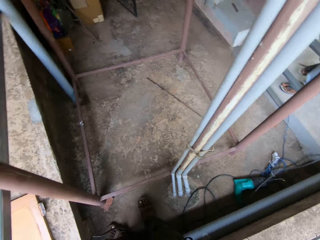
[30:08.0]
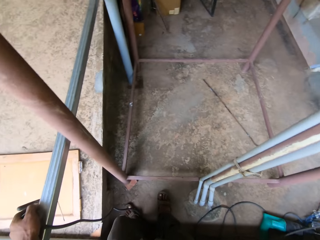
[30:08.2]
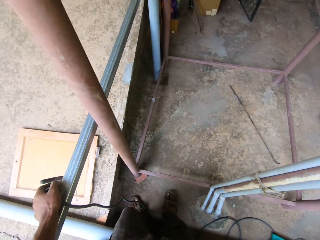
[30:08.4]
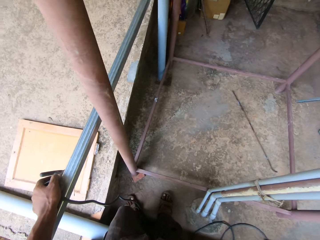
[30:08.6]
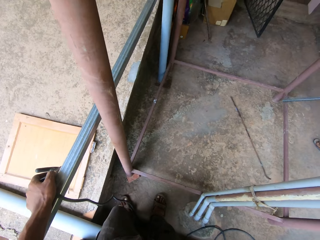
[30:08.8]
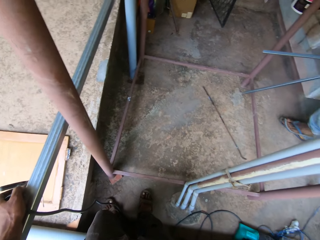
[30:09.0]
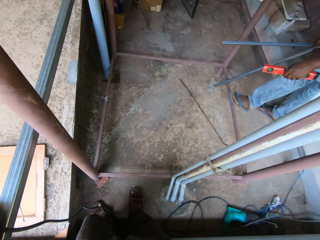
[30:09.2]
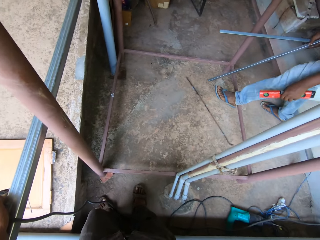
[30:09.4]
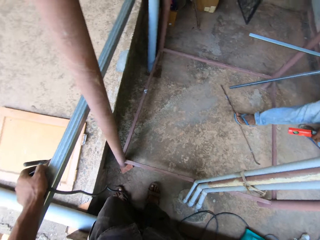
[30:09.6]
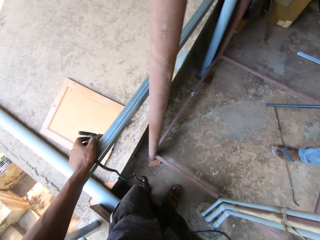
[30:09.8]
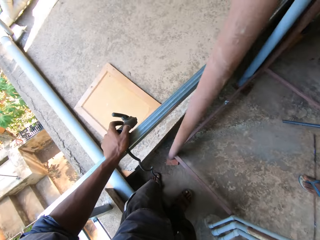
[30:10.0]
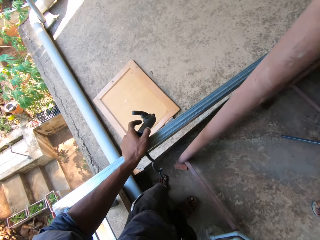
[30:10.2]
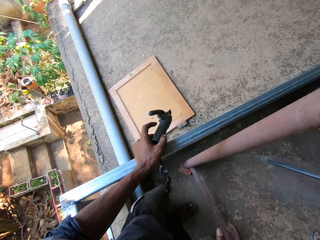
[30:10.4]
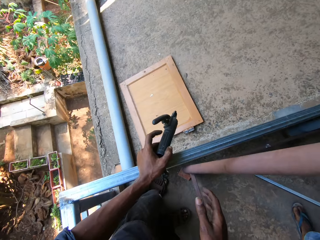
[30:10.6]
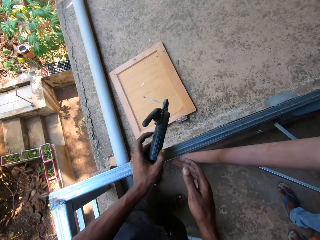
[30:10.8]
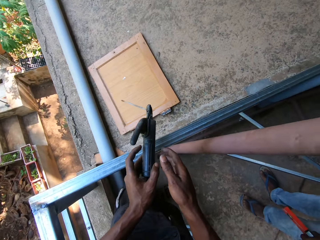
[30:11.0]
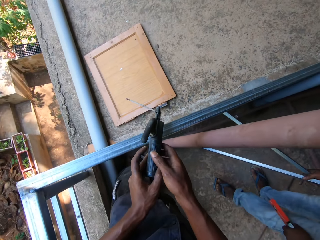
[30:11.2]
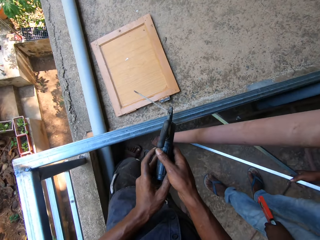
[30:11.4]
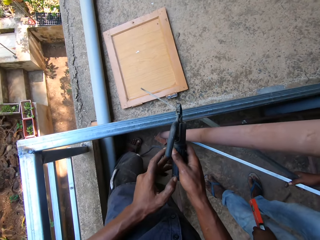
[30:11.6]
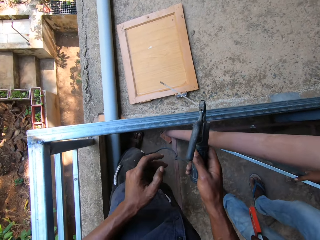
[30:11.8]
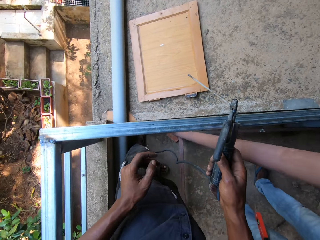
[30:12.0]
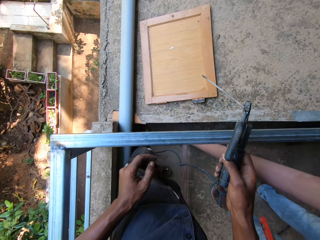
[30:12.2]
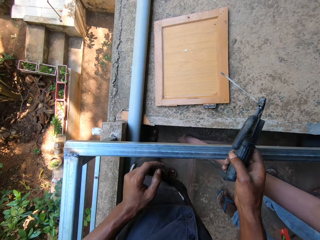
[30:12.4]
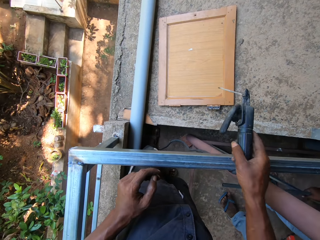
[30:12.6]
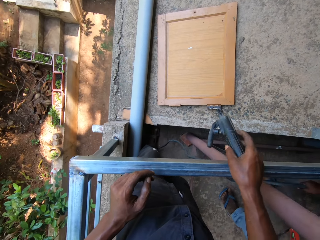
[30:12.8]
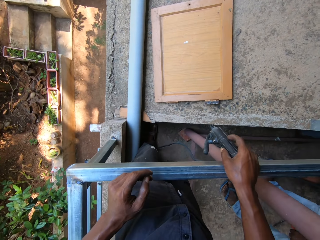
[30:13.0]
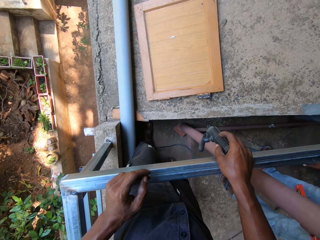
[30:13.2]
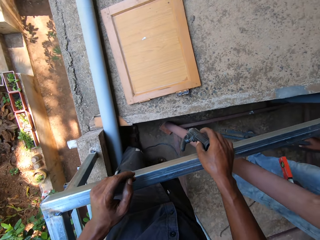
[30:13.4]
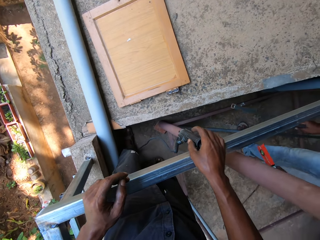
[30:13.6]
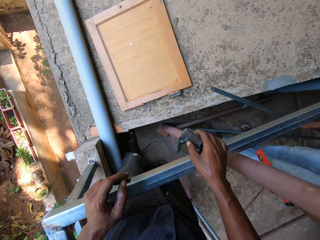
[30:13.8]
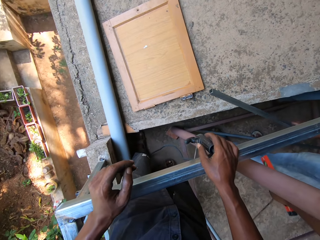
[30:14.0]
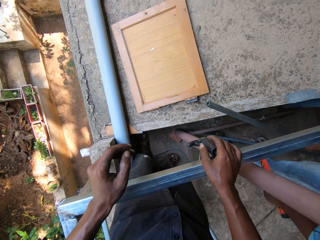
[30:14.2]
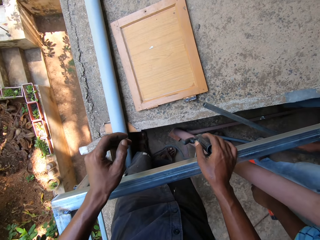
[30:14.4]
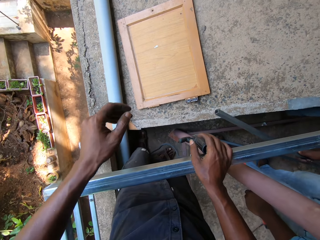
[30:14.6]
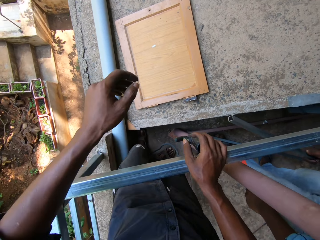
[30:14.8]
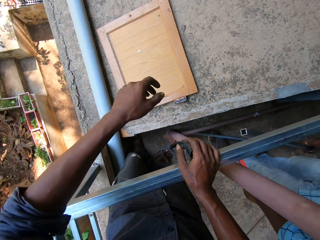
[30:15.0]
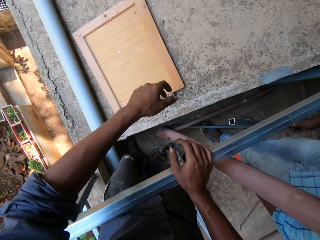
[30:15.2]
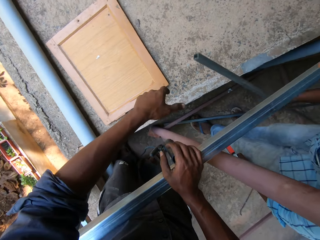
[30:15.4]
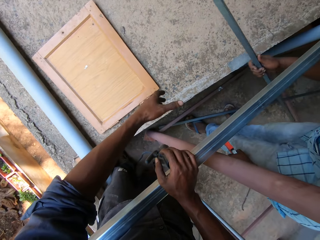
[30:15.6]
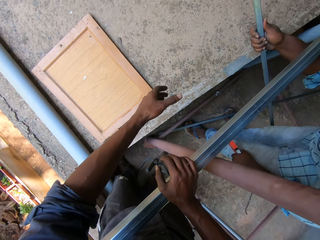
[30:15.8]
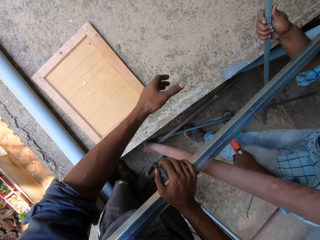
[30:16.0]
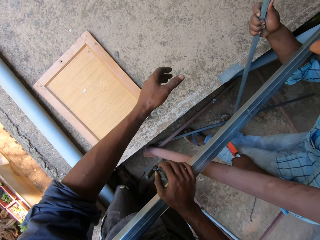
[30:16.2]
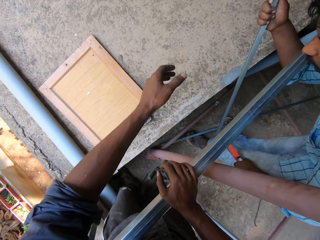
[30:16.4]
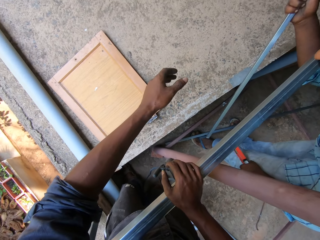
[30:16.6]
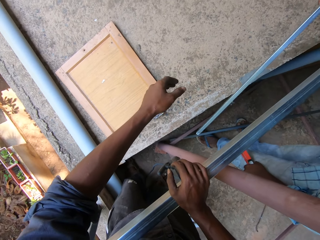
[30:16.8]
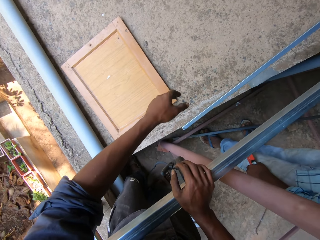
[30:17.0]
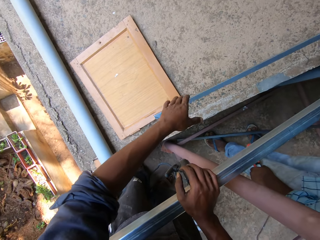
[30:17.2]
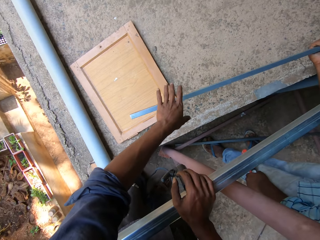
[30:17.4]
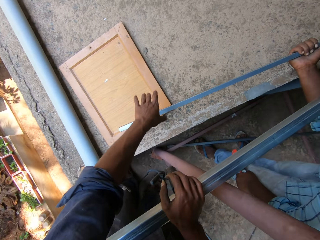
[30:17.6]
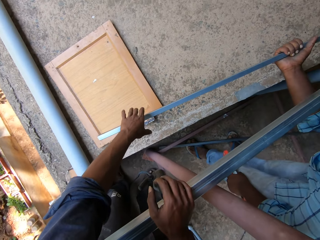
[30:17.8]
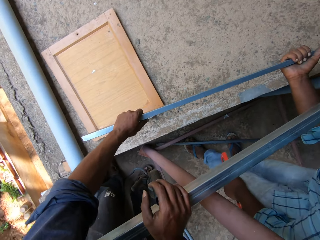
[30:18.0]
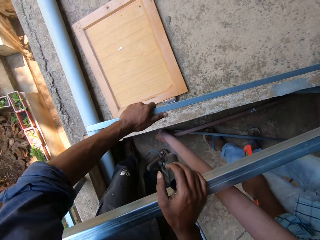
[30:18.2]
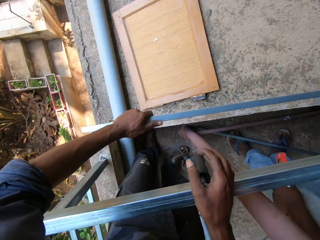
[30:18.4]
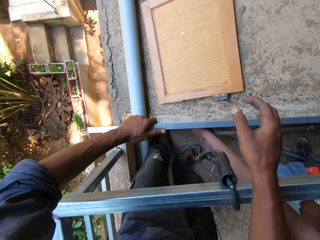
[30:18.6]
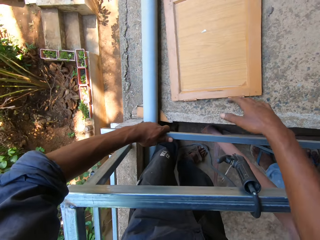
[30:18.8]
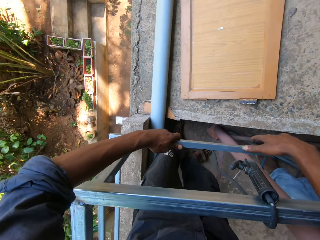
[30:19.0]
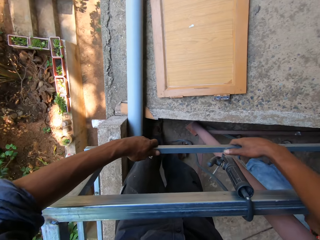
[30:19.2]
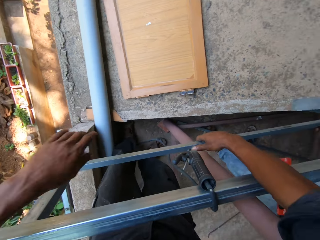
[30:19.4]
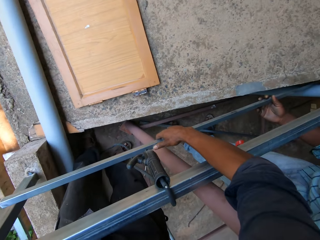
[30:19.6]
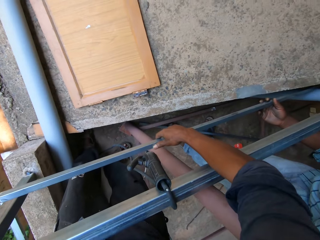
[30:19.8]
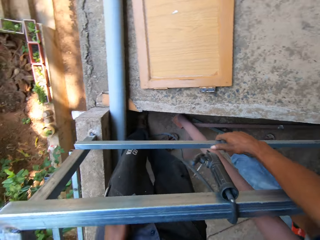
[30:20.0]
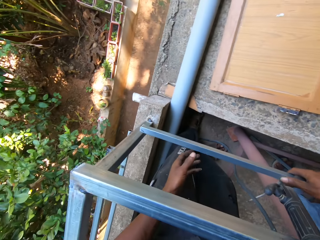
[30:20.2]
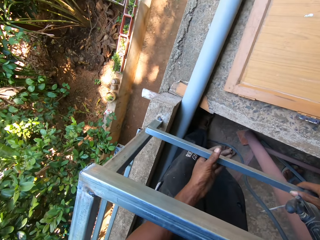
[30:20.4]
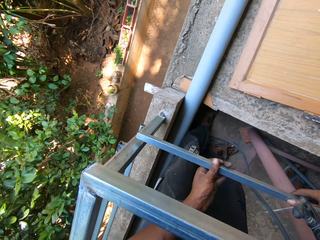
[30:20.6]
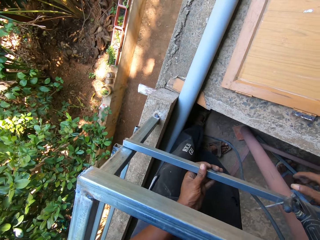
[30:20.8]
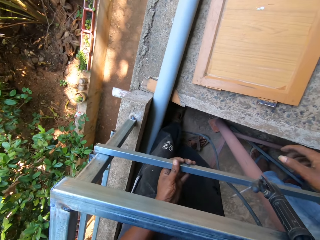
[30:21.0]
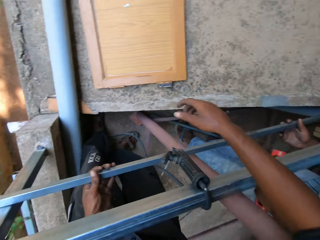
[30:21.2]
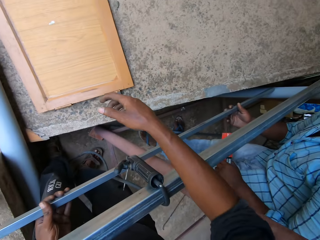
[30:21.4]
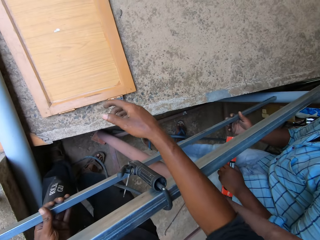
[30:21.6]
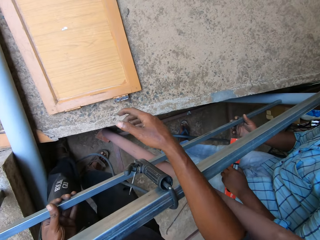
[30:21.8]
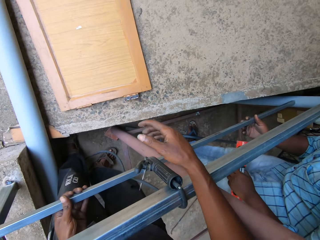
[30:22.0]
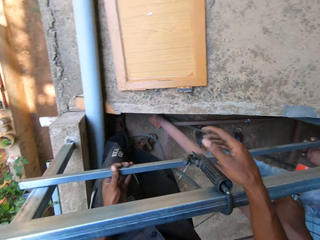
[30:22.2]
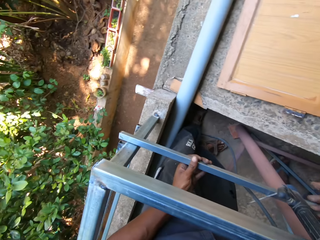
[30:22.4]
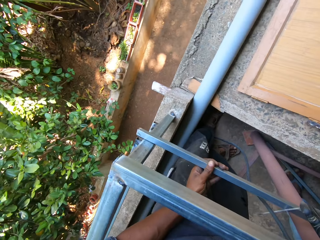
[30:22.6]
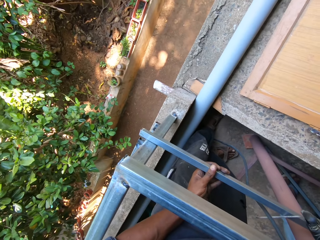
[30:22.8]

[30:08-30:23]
The man holds a spirit level in his left hand and holds two iron bars in his right hand. The camera wearer passes the electrode holder from his left hand to his right hand. He hangs the electrode holder on the iron railing with his right hand. The man moves the iron bar in his right hand. The man holds a metal. The man lifts the metal. The camera wearer holds the iron bar with his left hand. He picks the metal from the man. He places the iron bar against the iron railings with both hands. He holds the metal with the right hand. He holds the iron bar against the iron railings with his left hand. He interacts with the man.

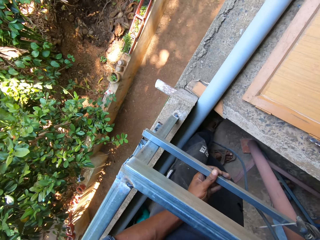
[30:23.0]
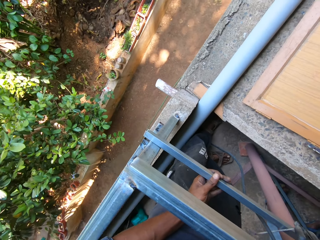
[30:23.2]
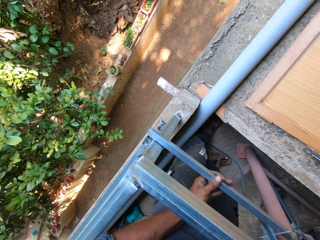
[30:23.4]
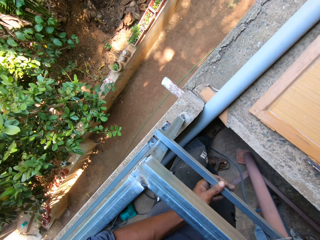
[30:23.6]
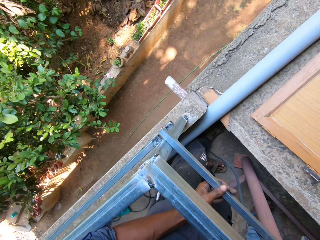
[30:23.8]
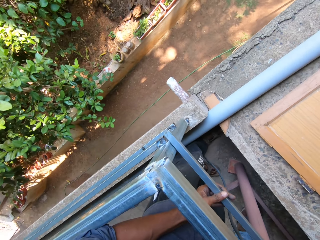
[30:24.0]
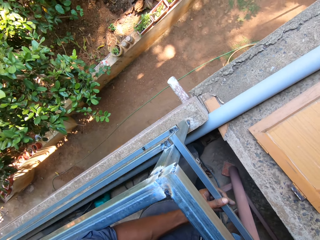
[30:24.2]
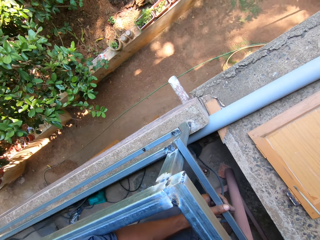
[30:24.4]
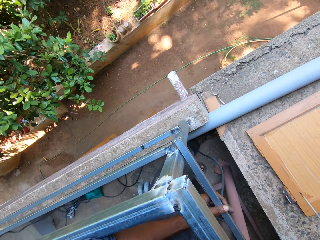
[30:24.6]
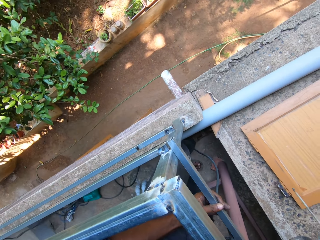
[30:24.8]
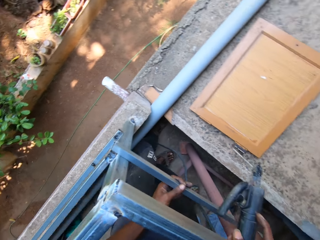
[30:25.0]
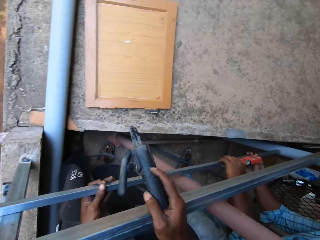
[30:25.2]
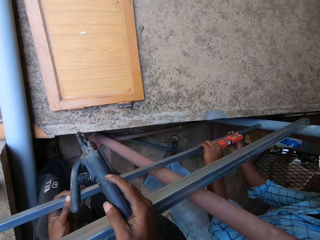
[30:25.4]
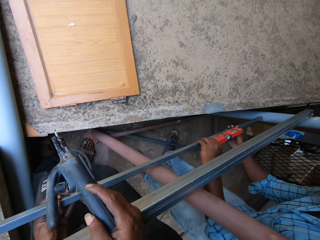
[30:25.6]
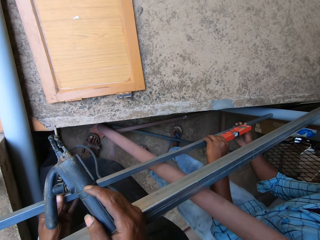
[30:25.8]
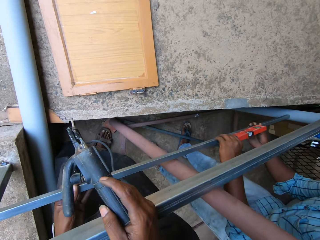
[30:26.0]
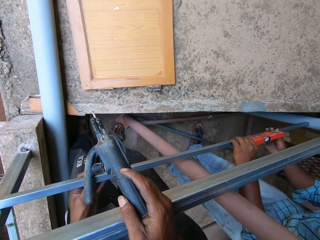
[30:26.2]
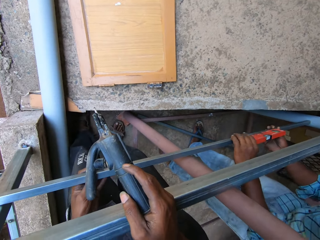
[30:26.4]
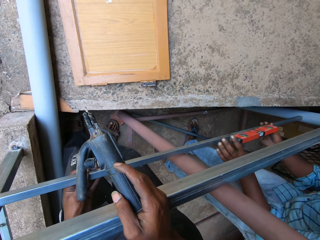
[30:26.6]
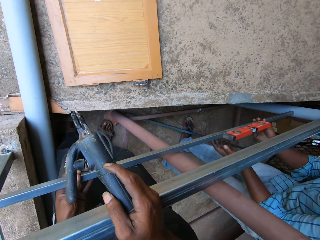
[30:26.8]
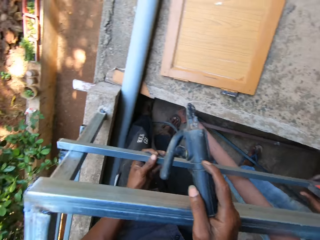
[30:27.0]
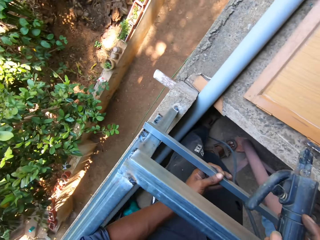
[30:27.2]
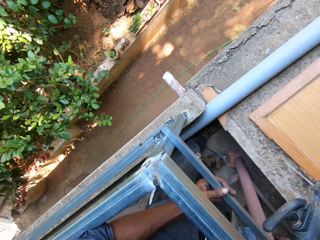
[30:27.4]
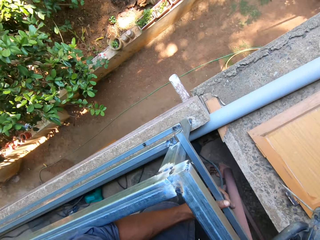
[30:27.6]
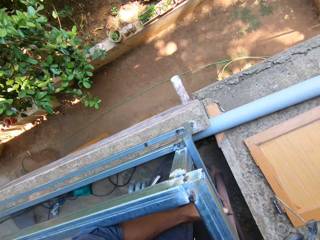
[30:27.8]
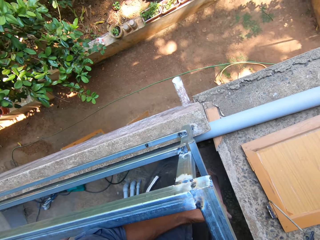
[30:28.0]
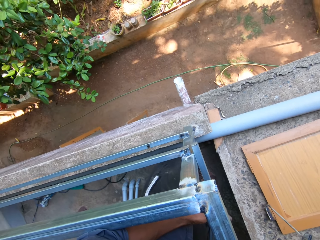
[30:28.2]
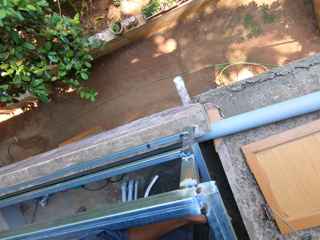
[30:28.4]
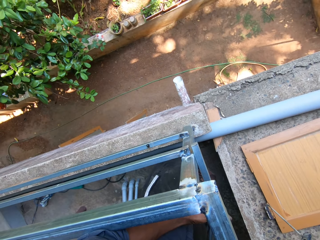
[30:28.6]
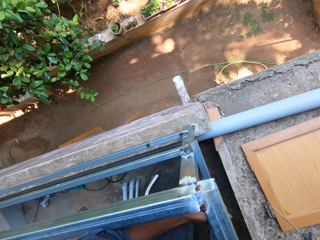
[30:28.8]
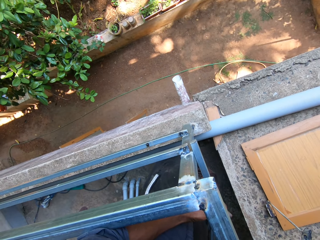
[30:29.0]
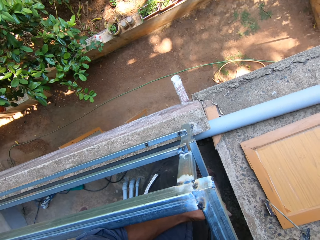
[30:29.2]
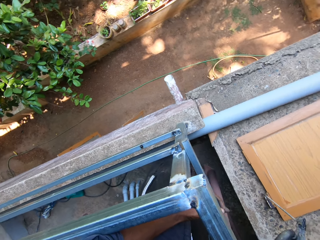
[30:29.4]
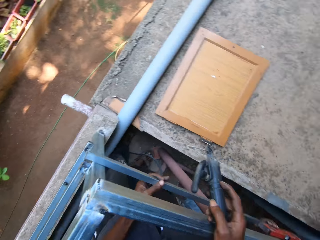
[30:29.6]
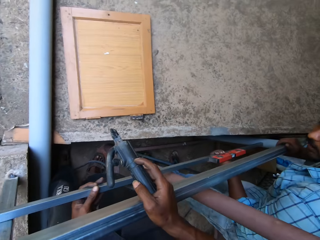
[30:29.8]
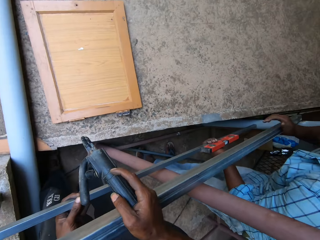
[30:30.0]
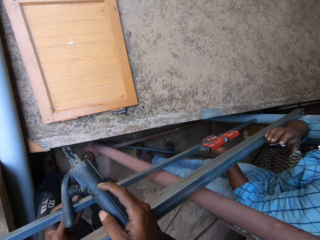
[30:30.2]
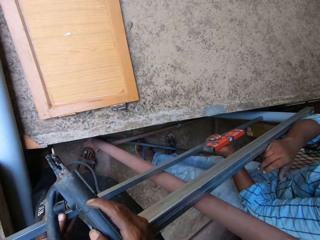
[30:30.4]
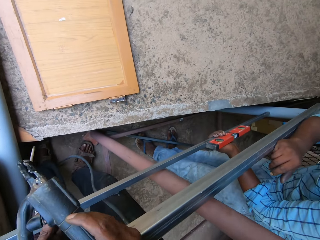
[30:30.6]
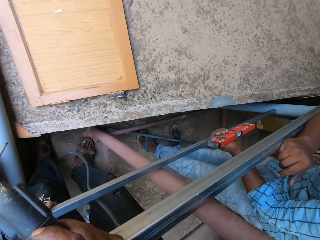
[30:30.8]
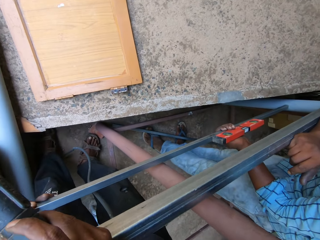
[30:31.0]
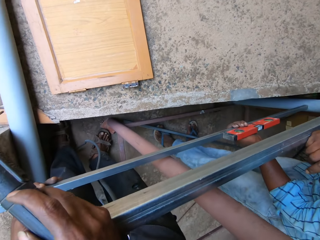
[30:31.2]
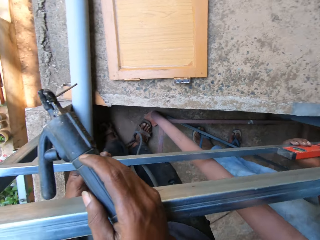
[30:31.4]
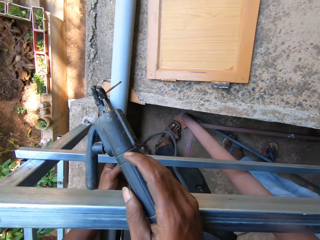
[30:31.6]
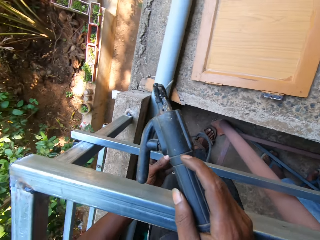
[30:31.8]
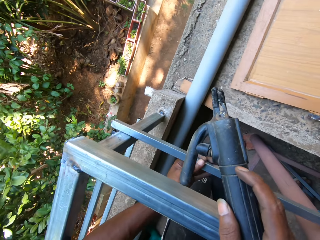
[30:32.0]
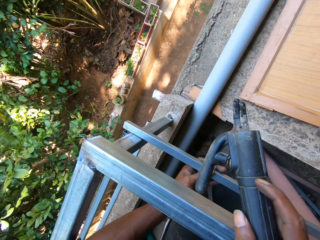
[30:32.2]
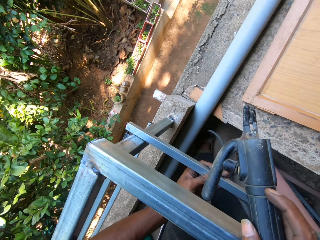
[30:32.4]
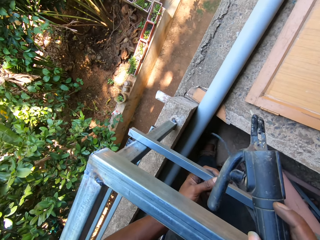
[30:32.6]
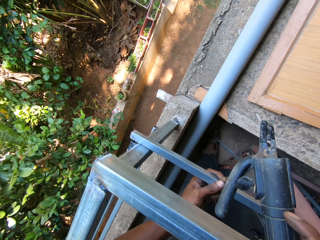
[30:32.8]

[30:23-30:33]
A man straightens the iron bar with the spirit level in both hands. The man places the spirit level on a metal. The camera wearer looks around. The man holds the spirit level and the iron bar with his left hand. The man interacts with the camera wearer.
